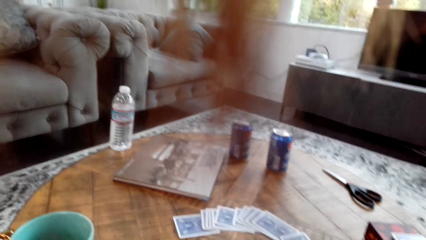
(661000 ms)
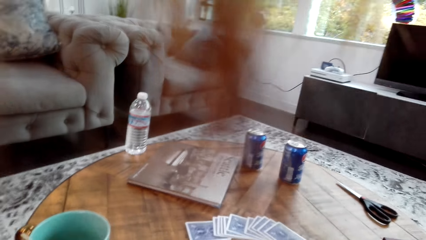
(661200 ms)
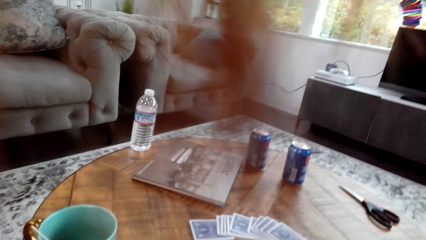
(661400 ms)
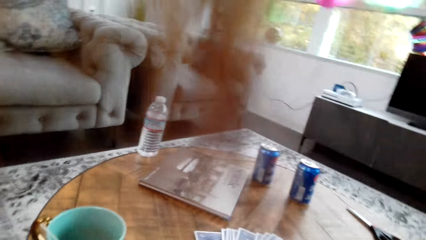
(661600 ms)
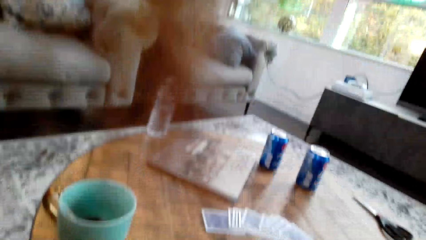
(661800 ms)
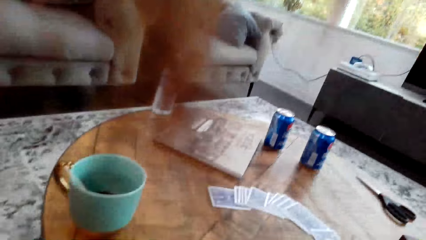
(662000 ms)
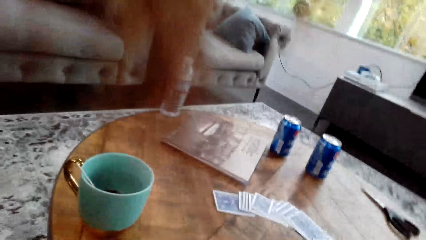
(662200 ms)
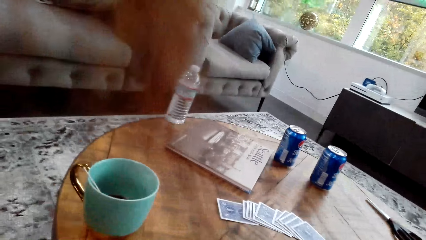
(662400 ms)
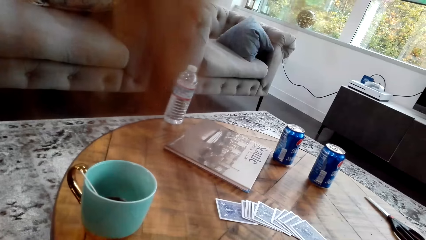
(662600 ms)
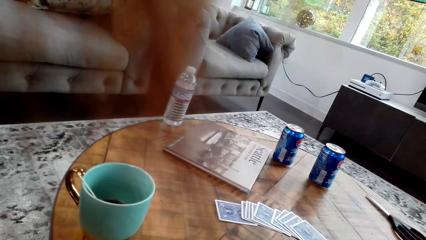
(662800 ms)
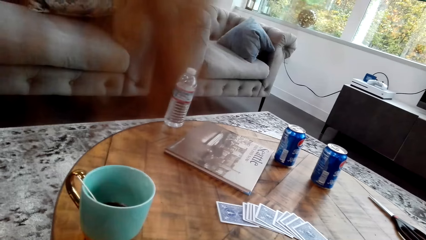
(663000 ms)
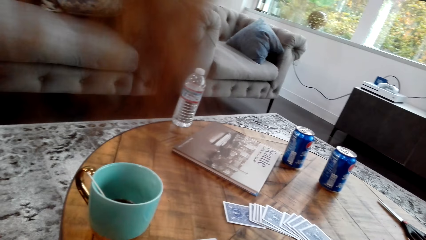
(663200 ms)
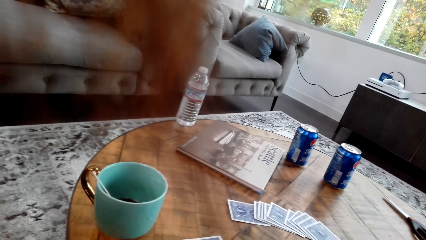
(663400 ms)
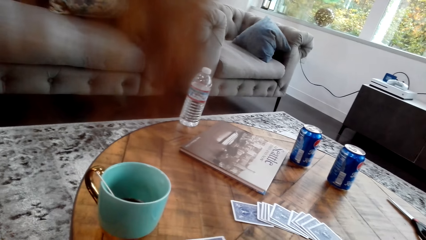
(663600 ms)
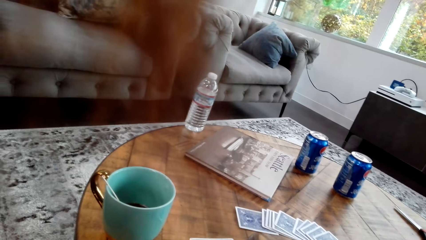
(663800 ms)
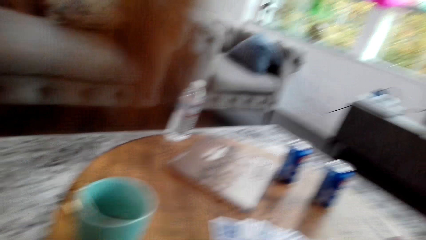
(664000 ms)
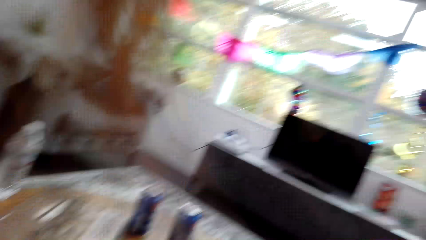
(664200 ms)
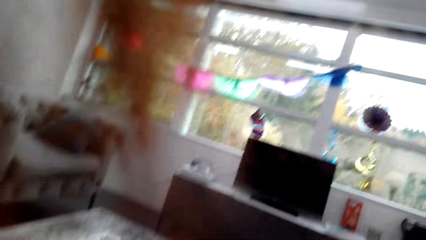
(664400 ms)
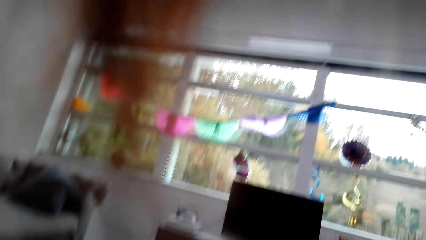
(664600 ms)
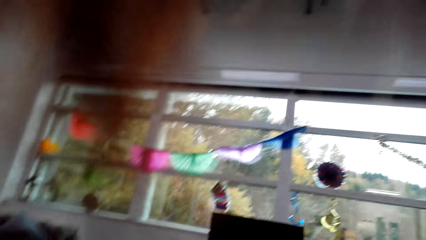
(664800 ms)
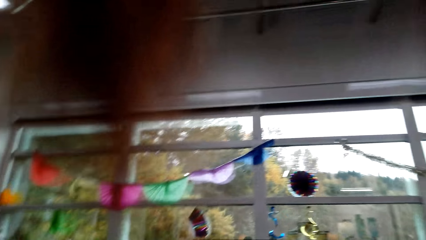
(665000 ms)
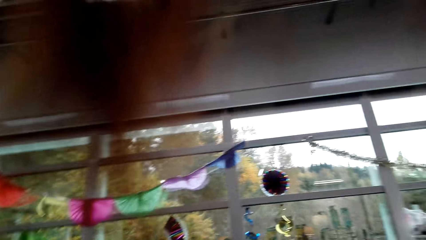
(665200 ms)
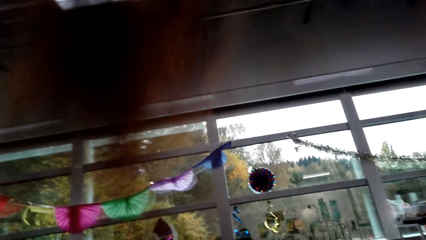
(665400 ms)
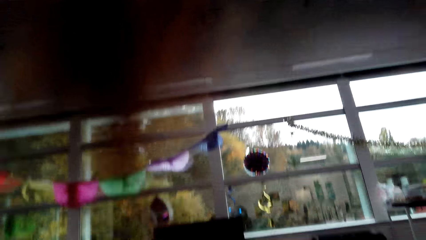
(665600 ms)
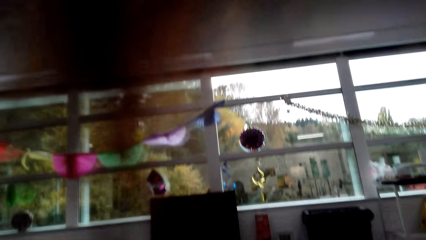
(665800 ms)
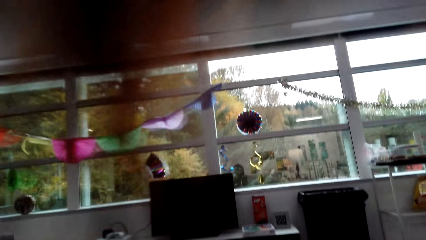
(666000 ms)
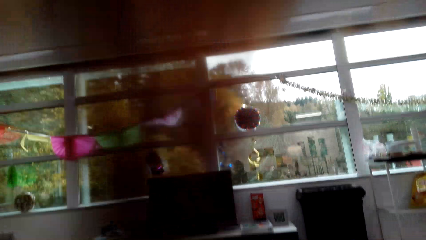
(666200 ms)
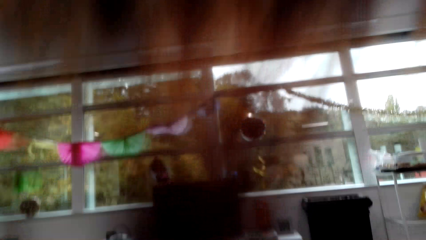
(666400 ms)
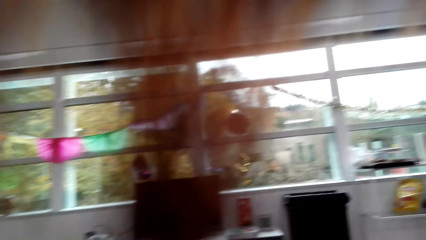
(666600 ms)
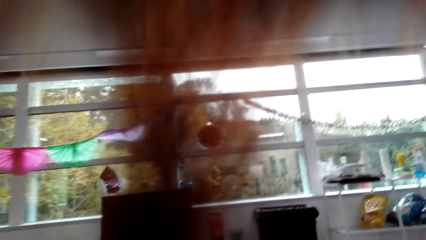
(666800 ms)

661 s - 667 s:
The camera wearer looks around a room.

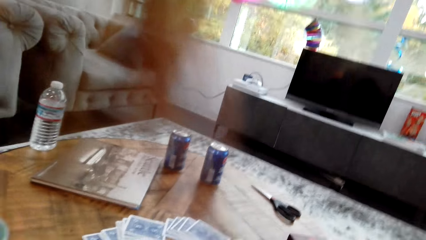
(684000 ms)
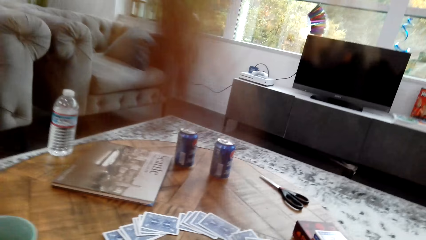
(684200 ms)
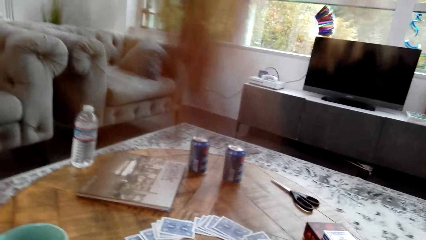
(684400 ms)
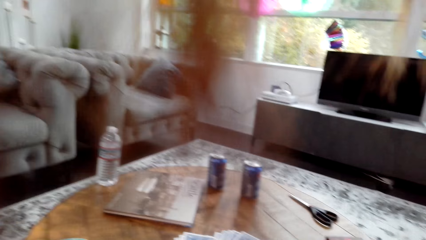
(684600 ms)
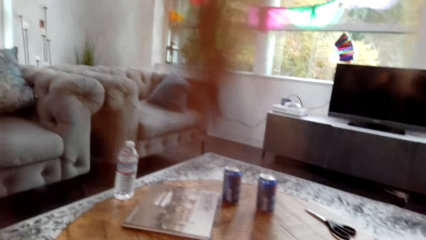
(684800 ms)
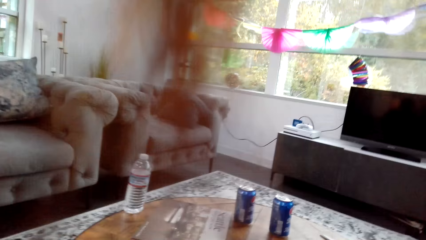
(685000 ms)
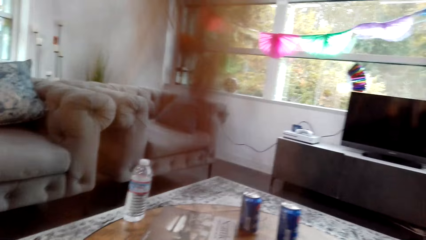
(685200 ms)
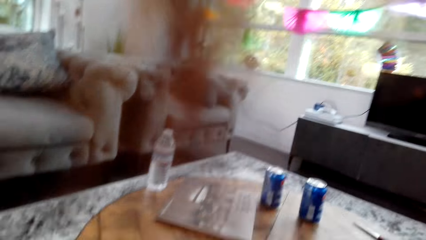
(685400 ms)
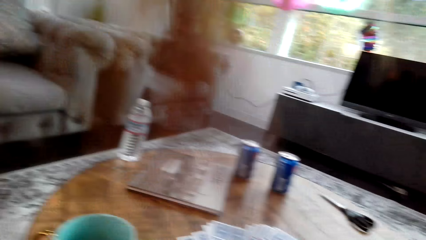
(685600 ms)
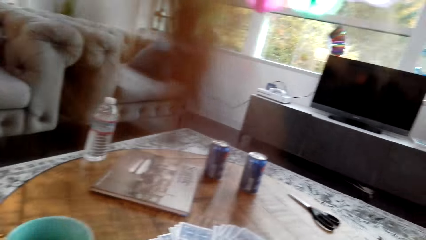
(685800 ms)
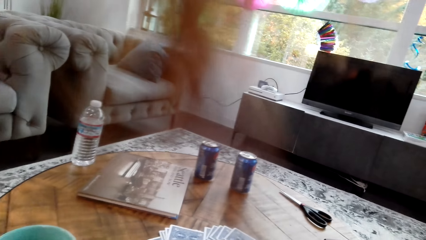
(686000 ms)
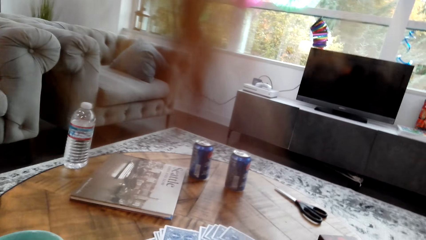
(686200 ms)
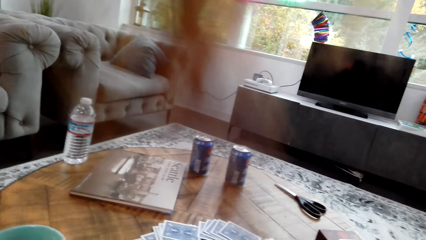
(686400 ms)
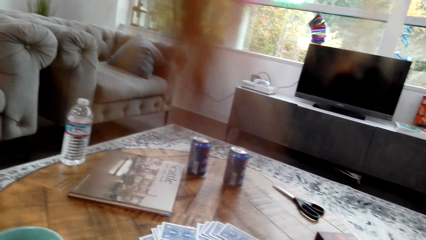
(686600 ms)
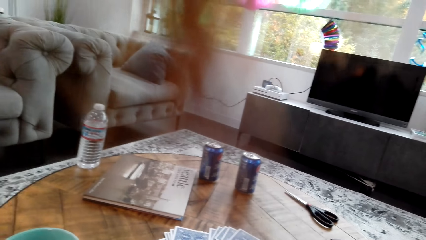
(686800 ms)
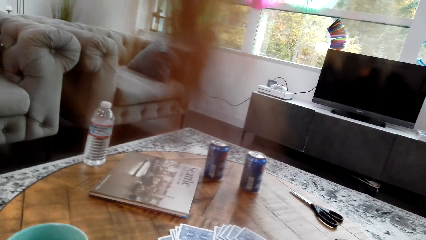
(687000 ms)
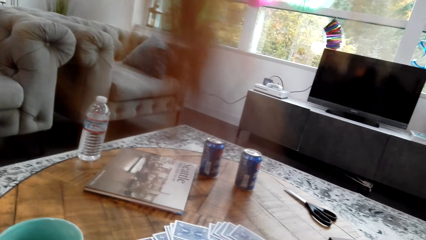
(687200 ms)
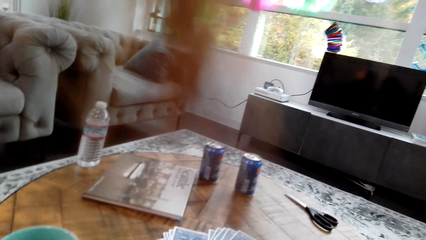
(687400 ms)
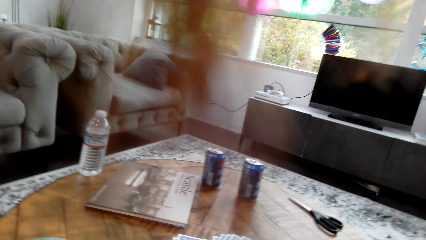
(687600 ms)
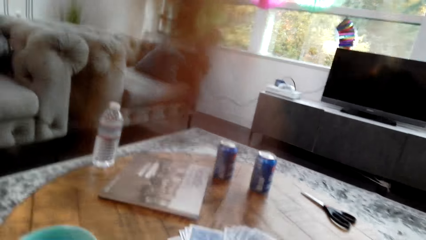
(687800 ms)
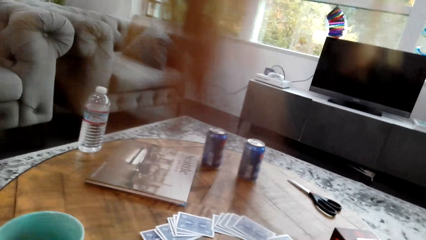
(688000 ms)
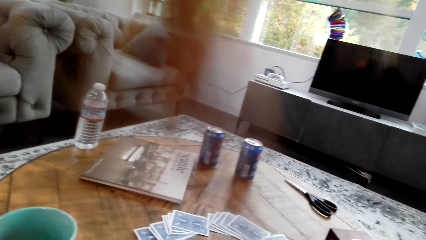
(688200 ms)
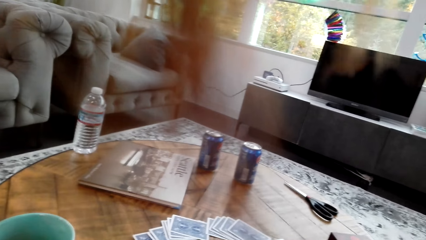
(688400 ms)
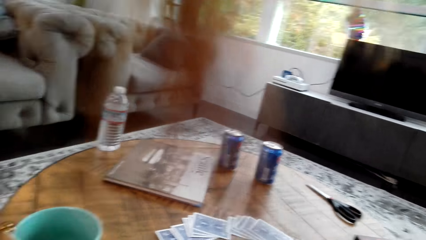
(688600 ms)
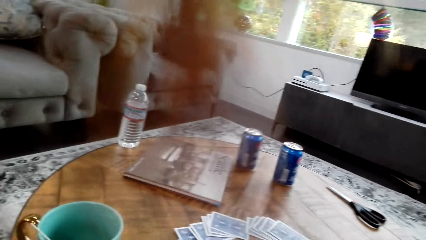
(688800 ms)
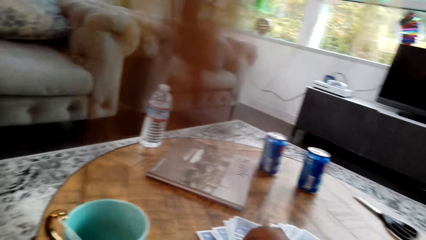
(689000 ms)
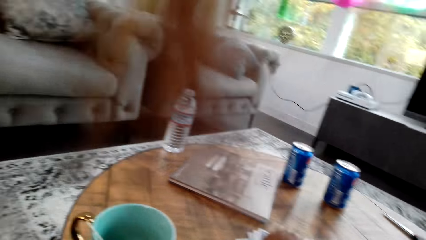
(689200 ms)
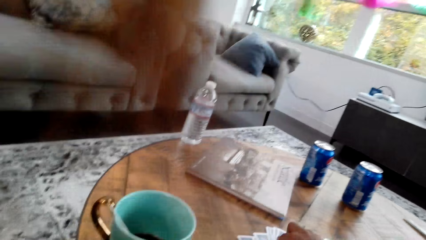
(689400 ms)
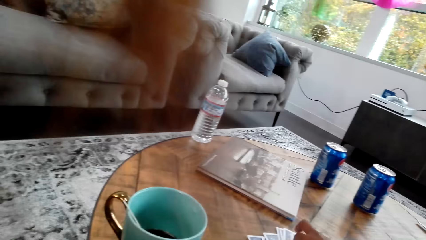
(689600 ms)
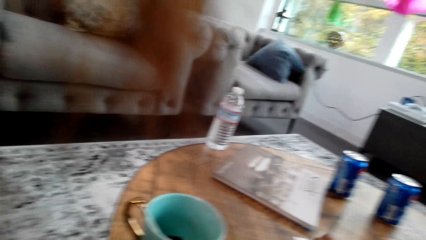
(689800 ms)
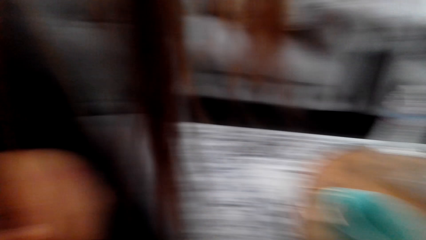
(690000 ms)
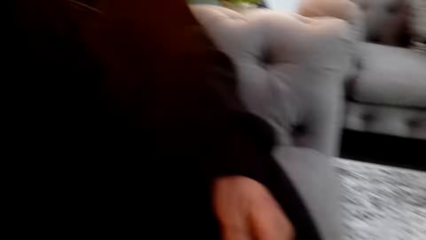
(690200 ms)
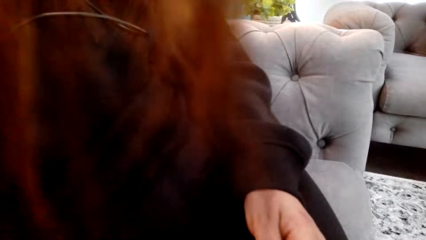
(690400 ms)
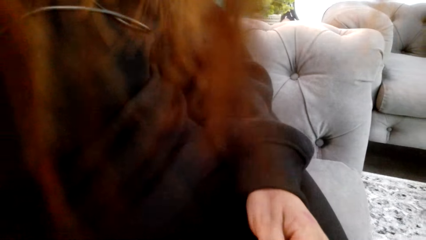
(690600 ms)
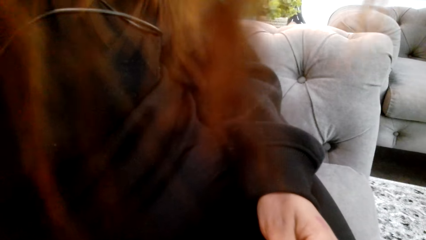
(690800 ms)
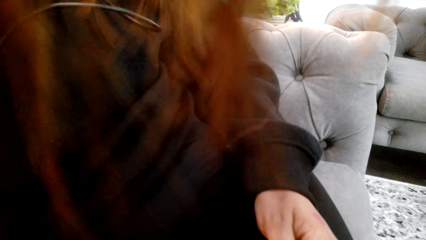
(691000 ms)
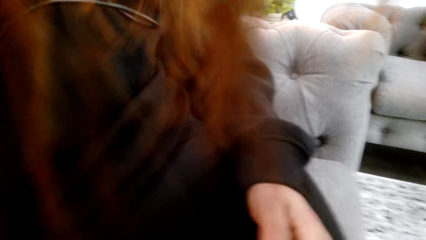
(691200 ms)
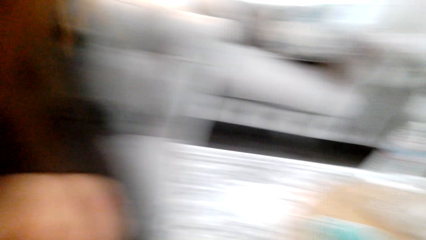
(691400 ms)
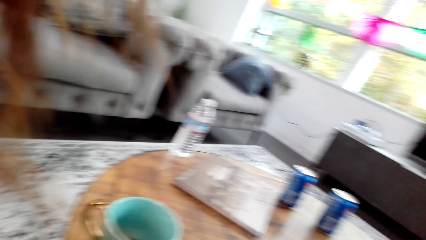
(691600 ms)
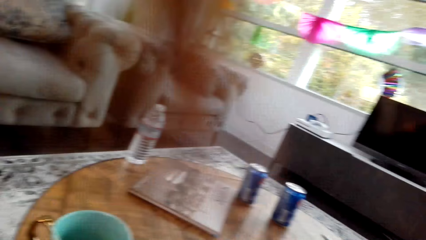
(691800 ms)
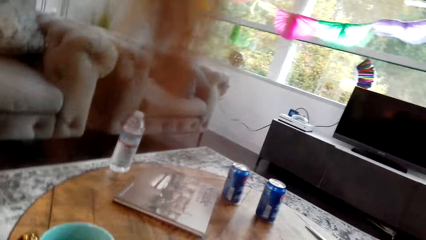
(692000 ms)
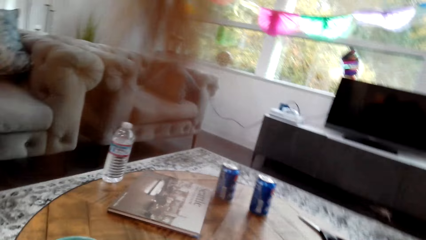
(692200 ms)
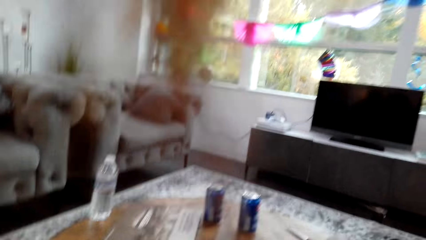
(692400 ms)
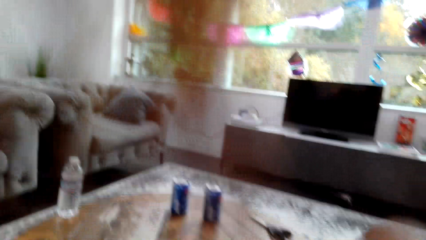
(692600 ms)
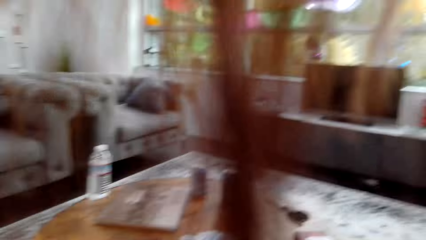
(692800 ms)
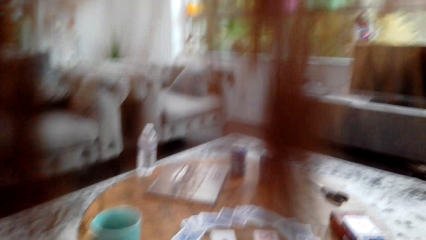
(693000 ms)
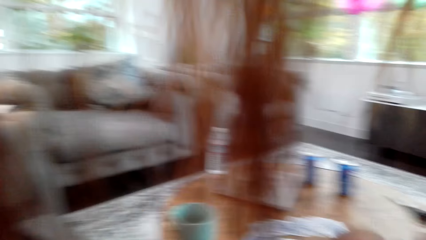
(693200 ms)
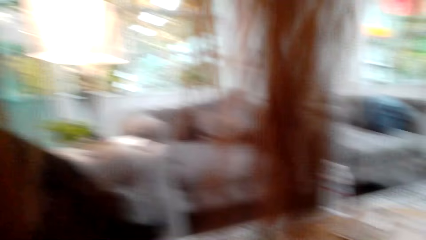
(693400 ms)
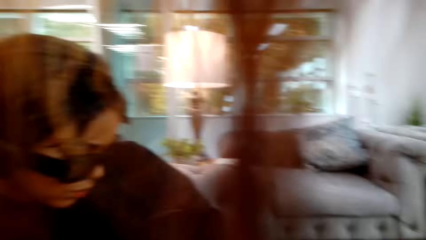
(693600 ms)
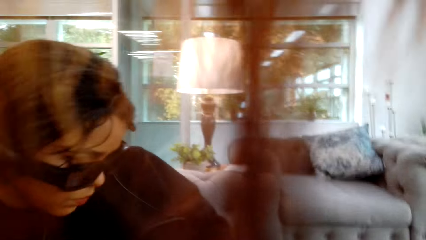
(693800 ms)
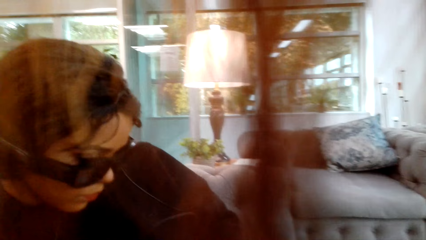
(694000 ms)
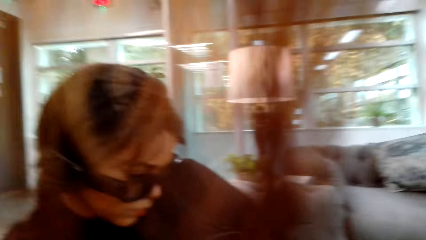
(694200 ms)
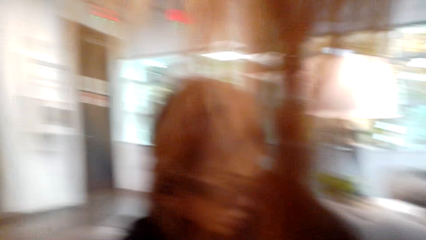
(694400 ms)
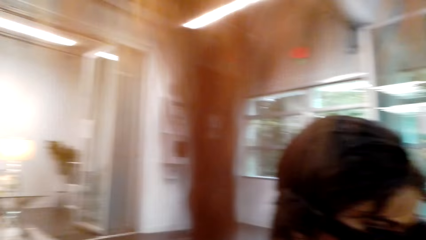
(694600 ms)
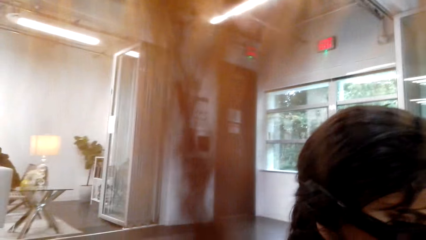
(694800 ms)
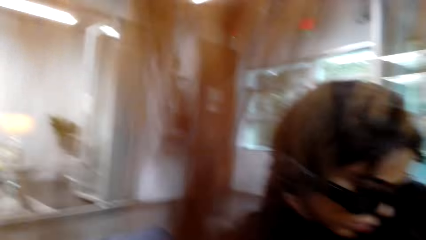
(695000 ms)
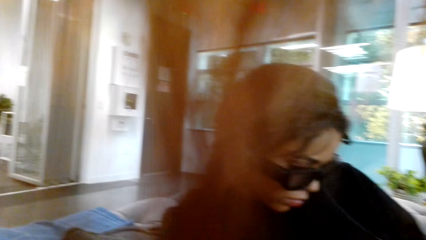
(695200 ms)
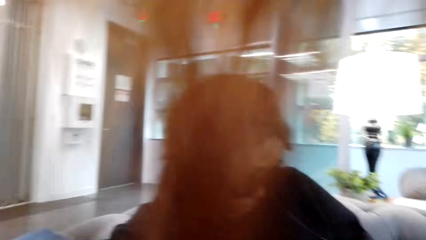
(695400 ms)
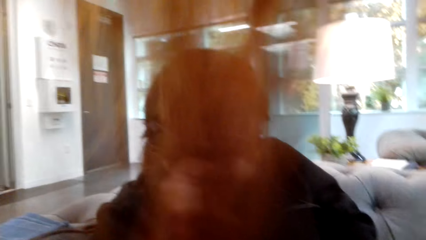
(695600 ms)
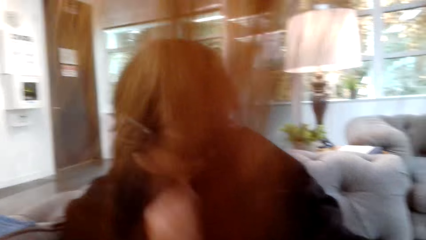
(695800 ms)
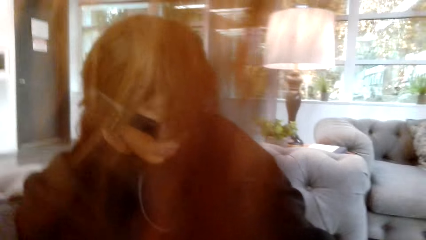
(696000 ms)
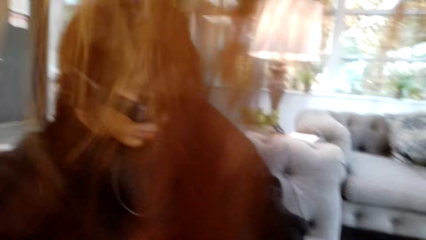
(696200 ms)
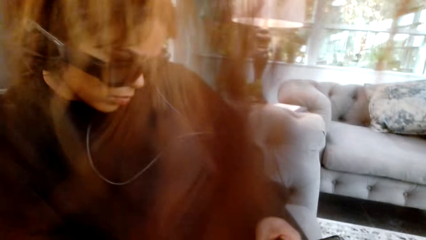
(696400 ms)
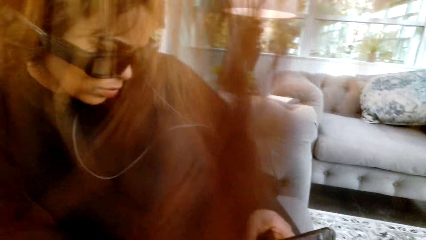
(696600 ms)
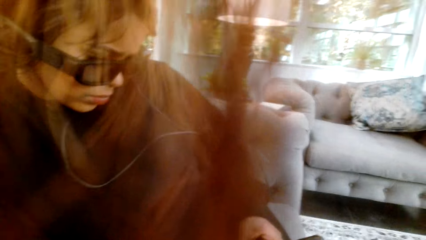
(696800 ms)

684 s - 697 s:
The camera wearer looks around a room. A lady uses her phone. The lady looks around the room. The camera wearer looks around the room.
